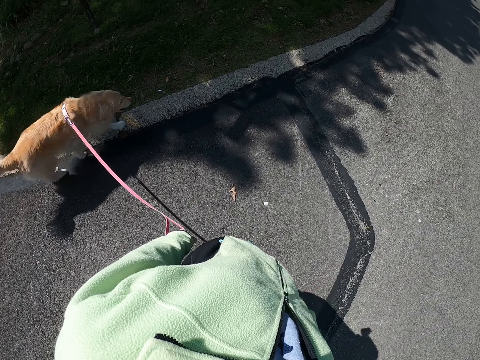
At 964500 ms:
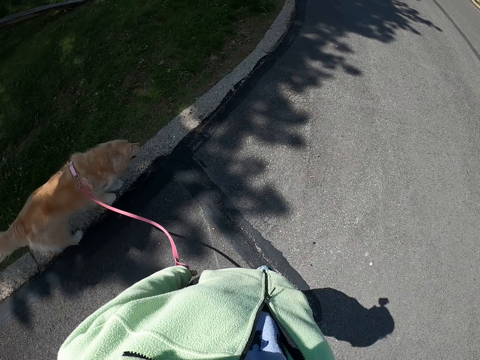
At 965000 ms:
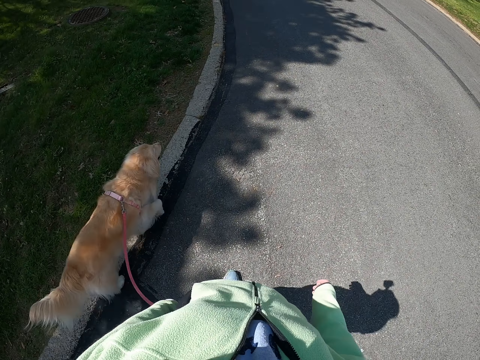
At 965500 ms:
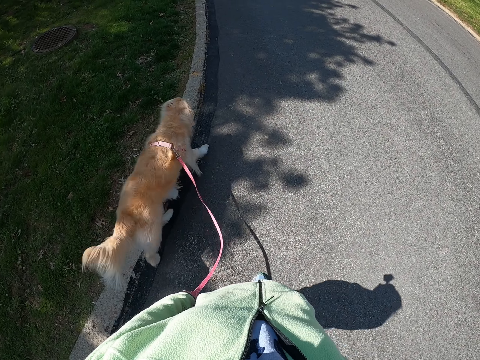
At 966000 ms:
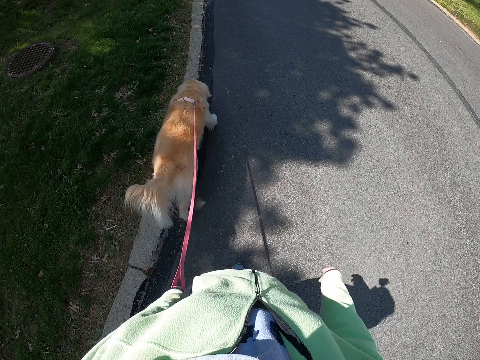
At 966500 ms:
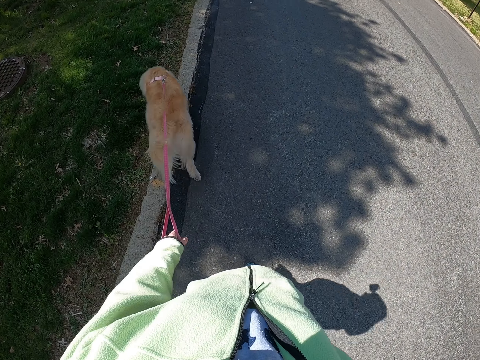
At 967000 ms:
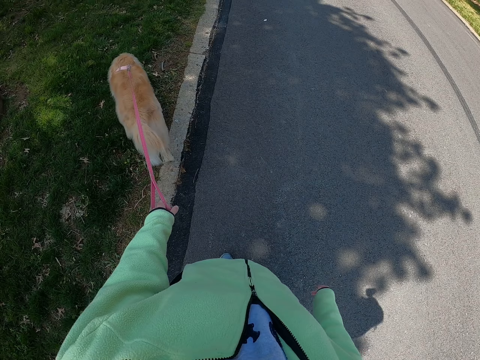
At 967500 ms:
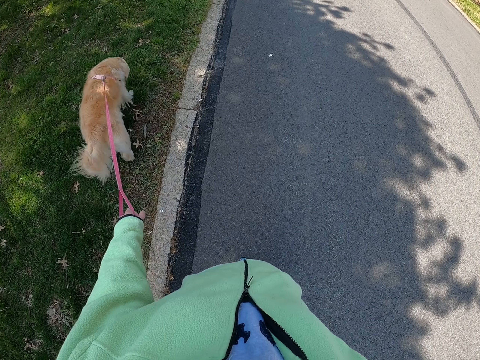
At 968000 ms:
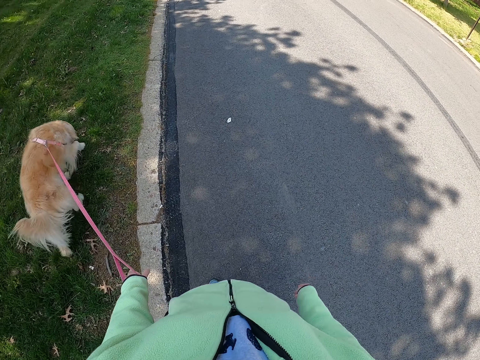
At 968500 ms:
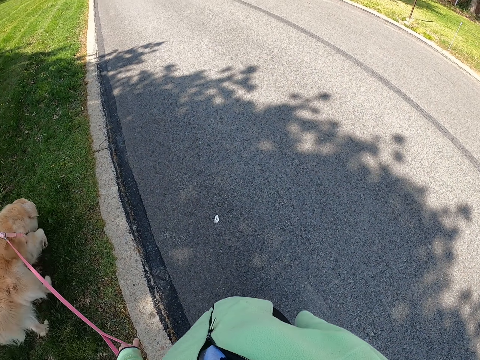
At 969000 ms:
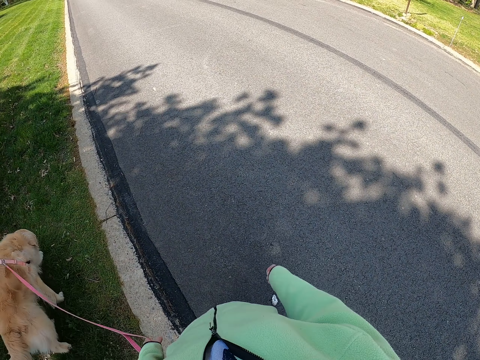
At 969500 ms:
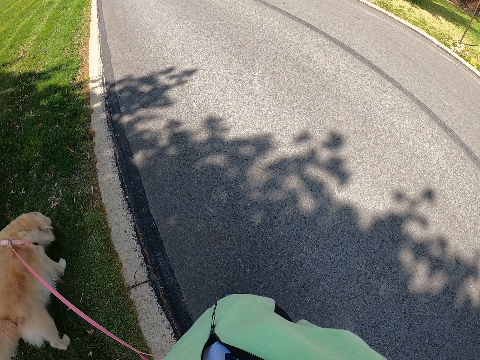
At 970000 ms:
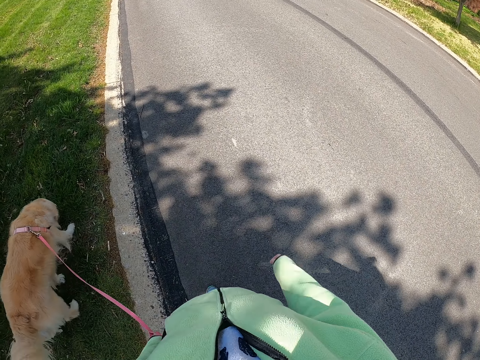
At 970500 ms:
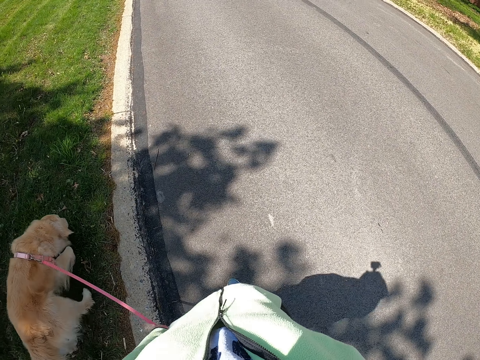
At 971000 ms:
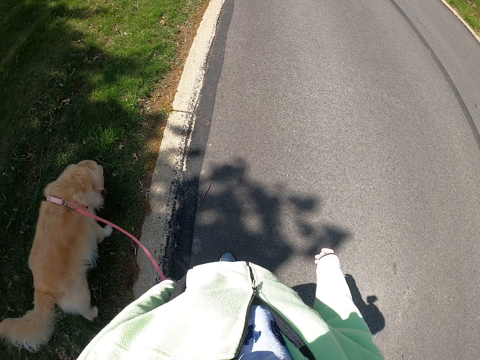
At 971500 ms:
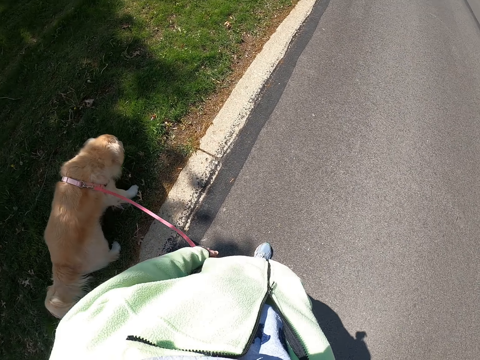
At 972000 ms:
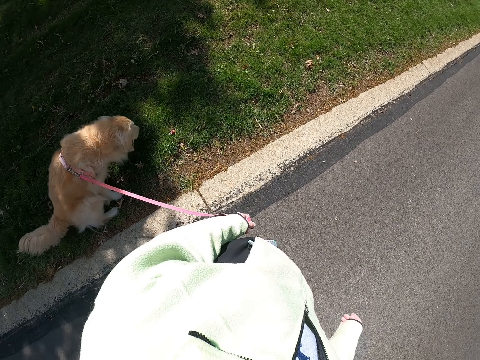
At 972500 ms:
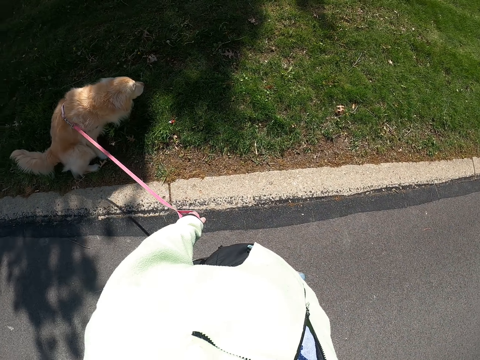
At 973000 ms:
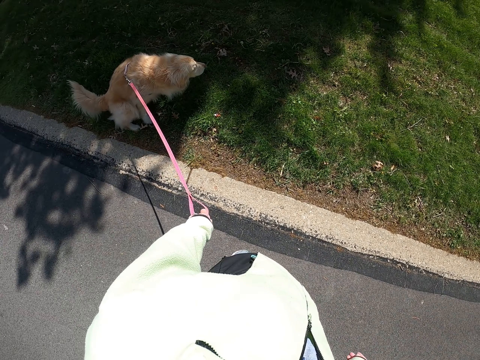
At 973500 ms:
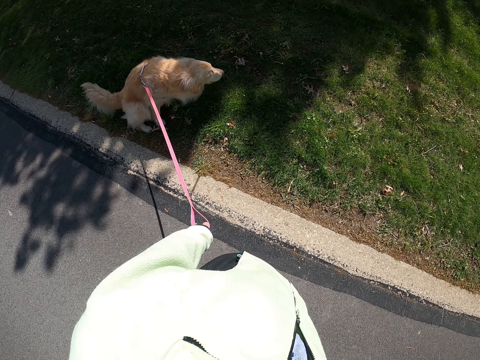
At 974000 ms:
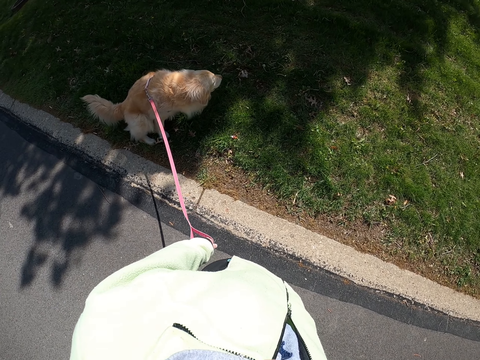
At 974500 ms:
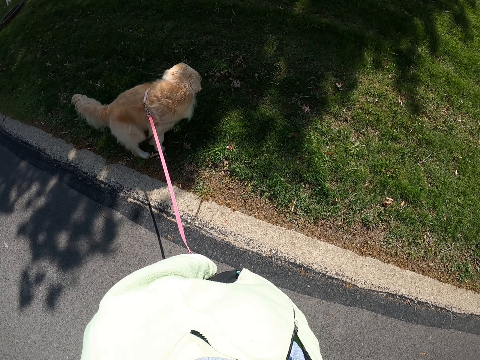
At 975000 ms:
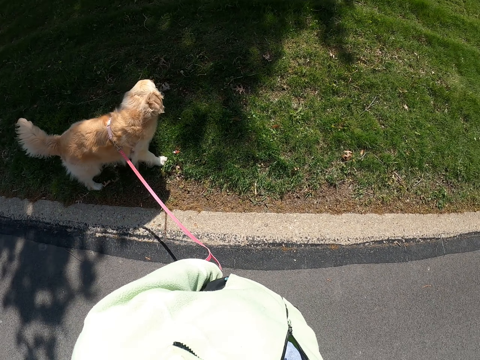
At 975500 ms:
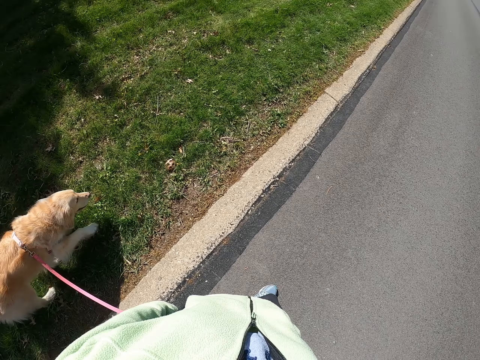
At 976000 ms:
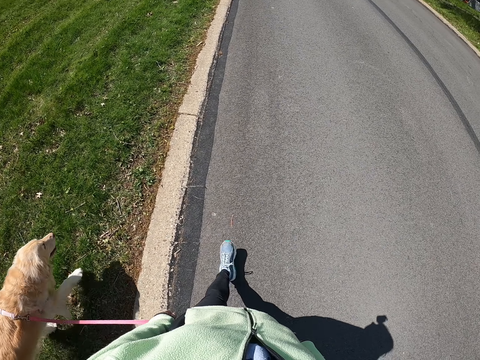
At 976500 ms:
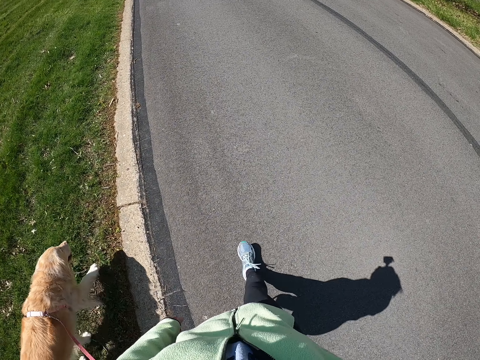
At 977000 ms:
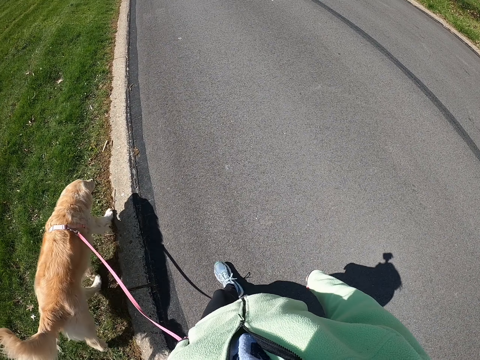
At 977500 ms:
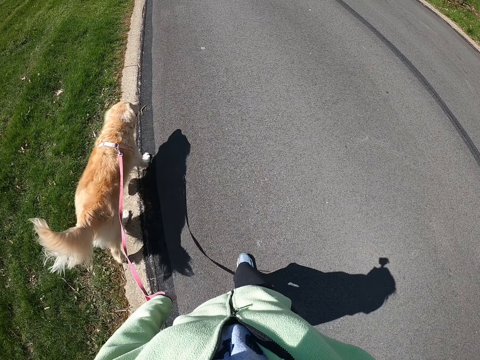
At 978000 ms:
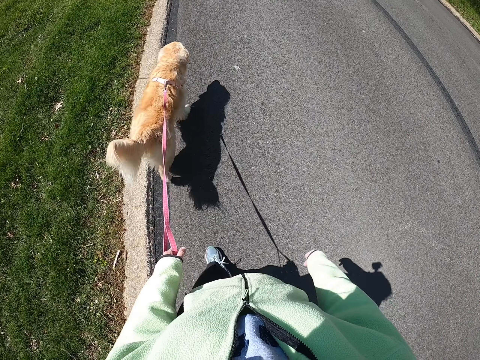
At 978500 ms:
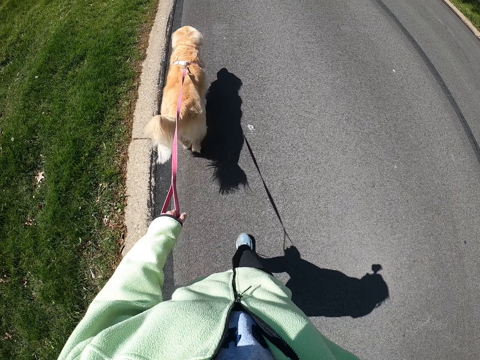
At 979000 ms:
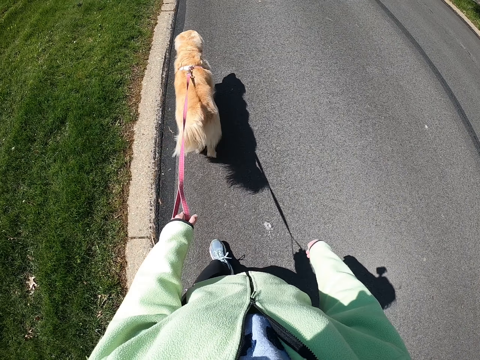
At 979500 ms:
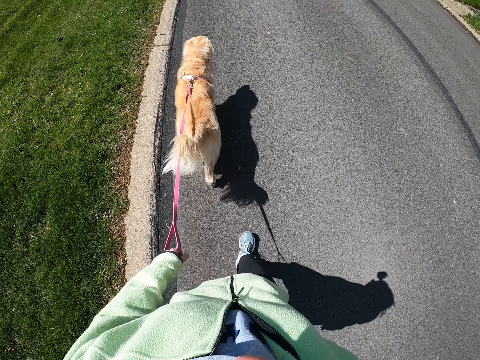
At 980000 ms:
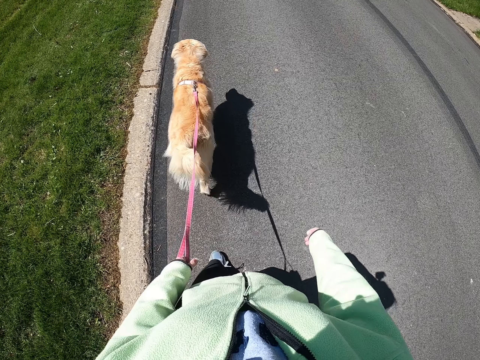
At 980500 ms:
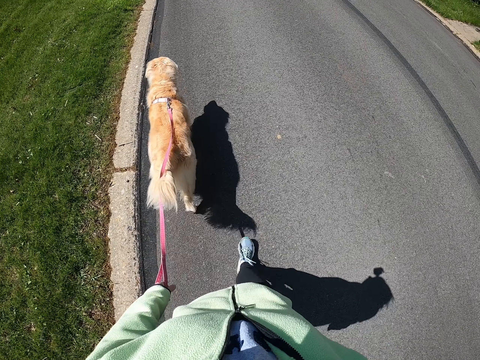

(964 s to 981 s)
The camera wearer stands still. She walks around with the puppy in her left hand.

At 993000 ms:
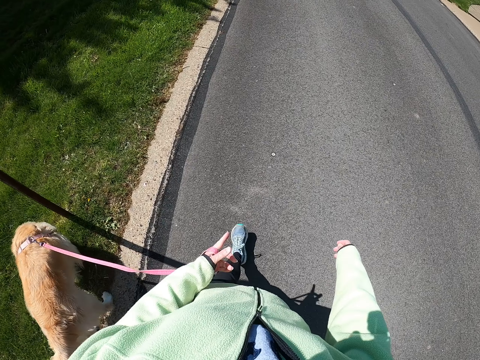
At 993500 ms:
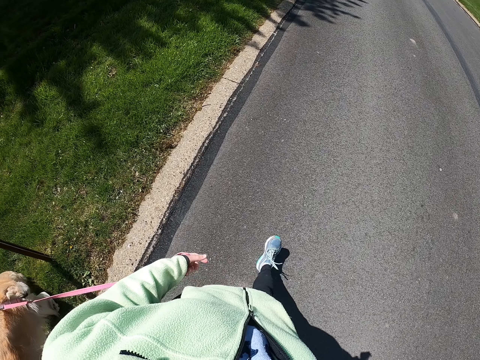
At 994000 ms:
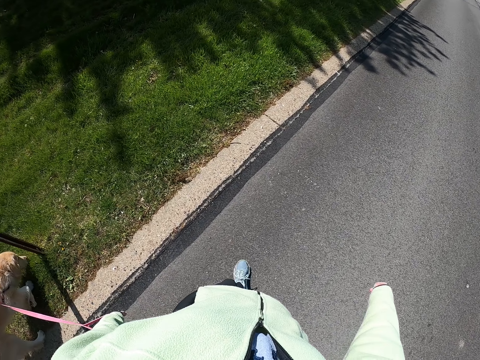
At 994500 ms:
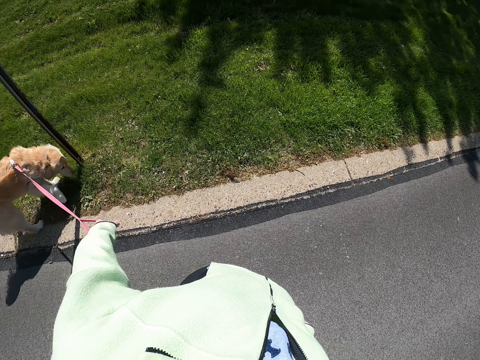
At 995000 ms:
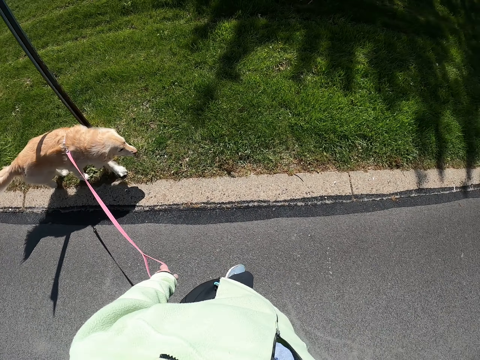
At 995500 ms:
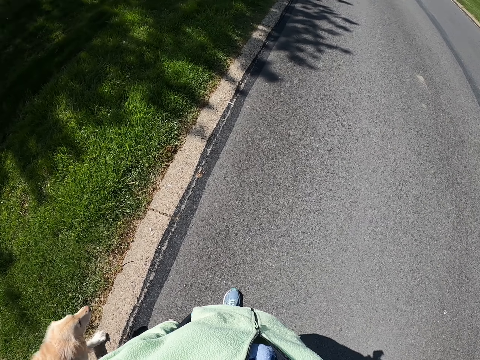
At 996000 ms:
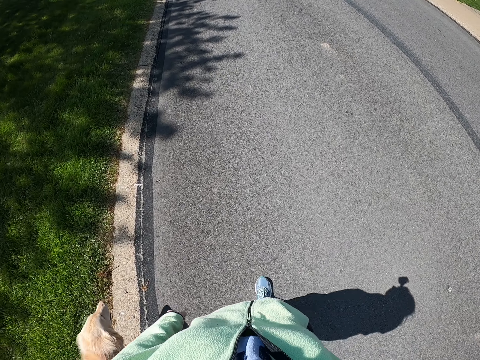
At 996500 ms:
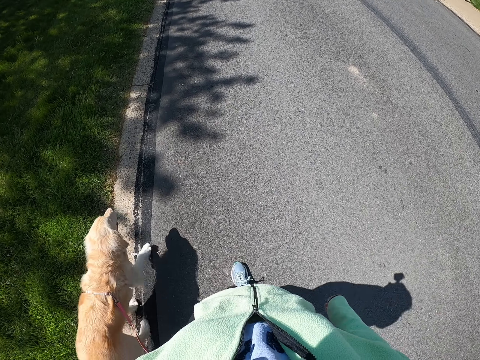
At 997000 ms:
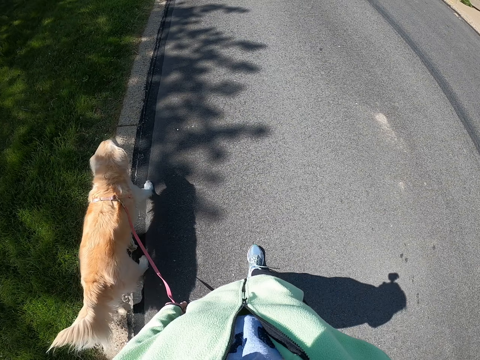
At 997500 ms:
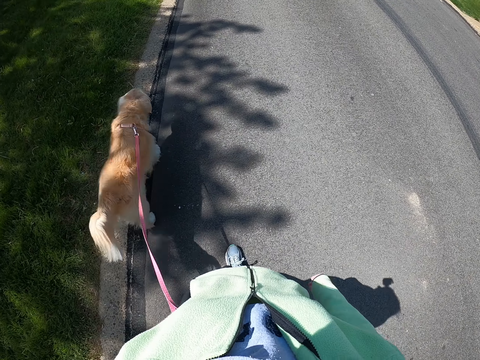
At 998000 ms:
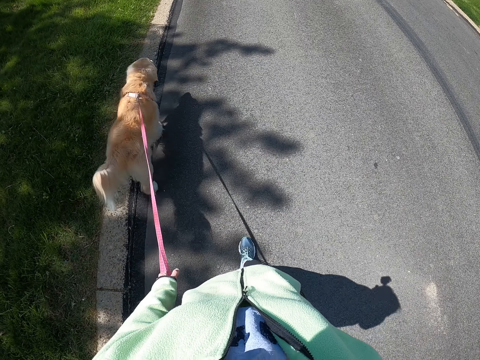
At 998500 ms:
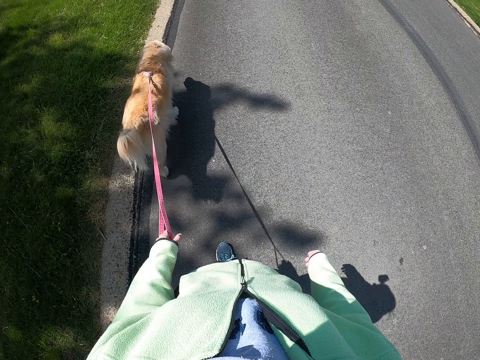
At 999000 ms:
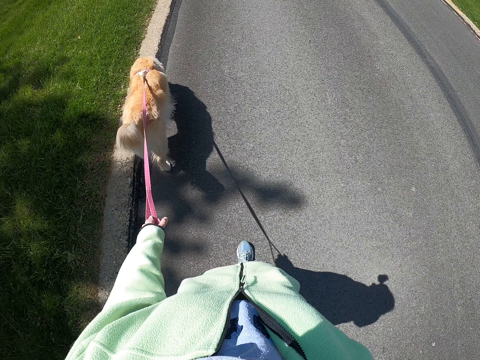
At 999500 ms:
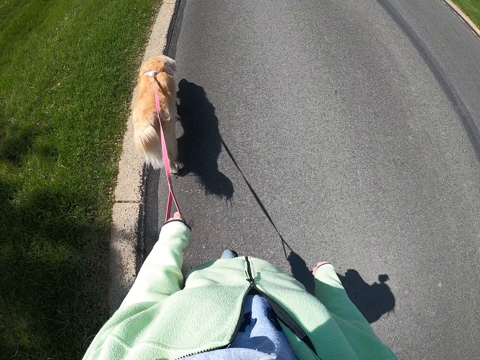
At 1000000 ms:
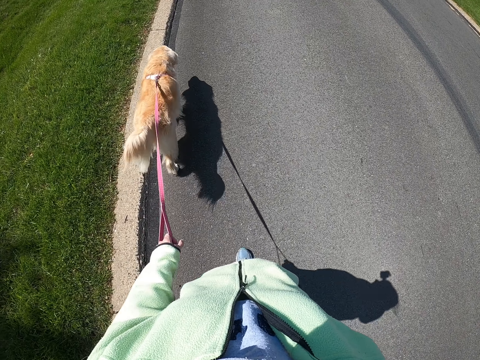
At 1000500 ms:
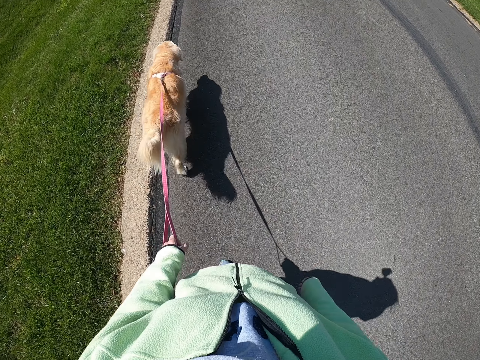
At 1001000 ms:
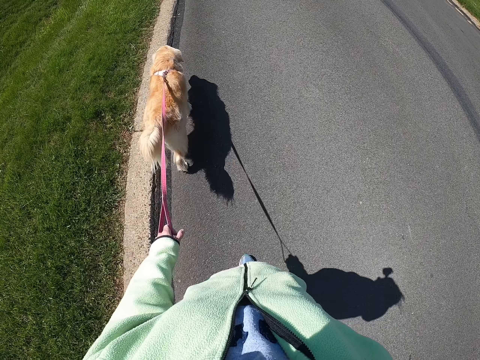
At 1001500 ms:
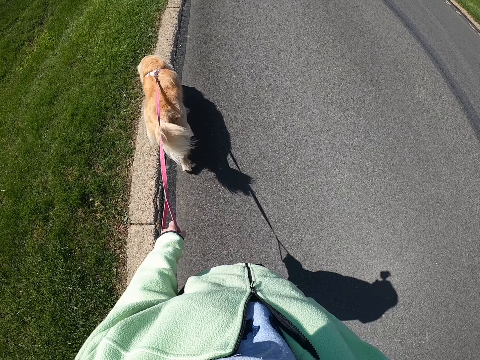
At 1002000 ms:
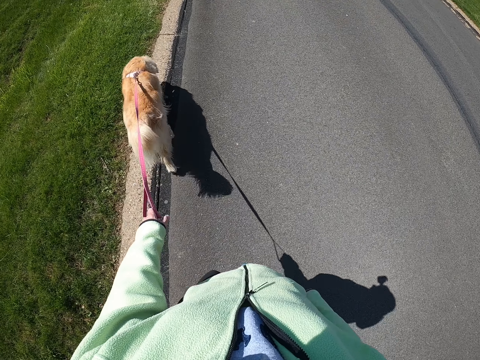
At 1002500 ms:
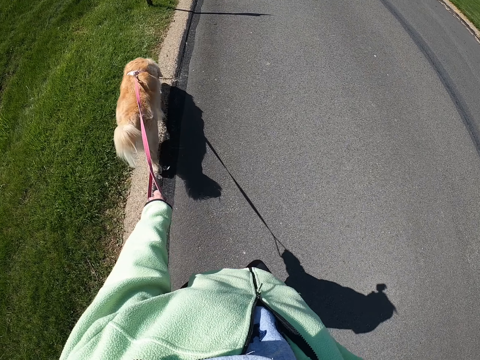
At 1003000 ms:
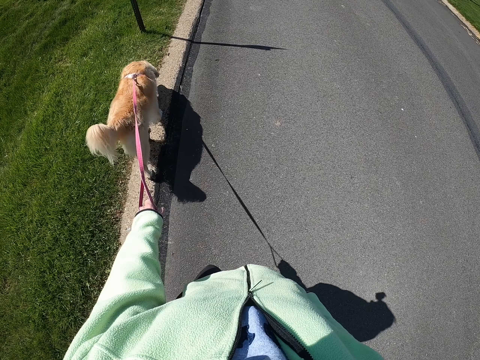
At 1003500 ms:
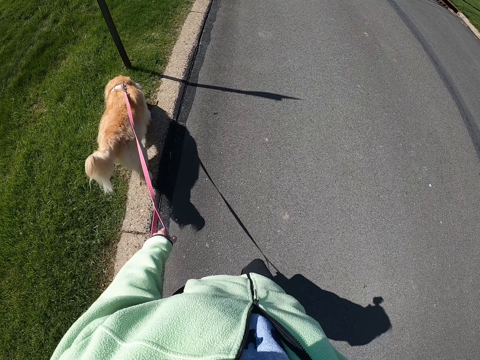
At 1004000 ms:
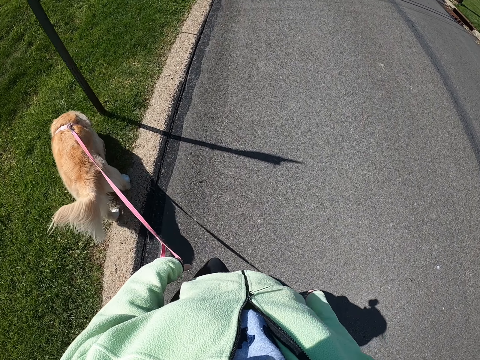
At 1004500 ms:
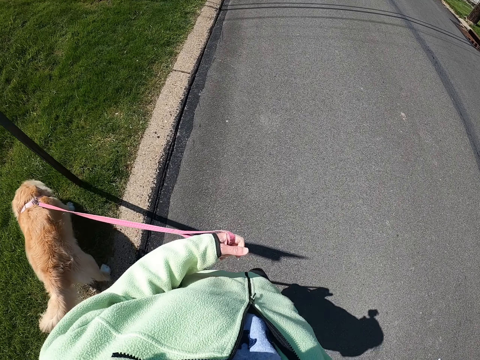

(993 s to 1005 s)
The camera wearer pulls the puppy with her left hand. She walks around with the puppy in her left hand on the road.
